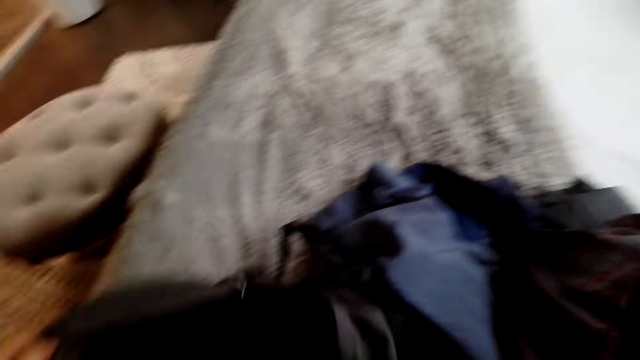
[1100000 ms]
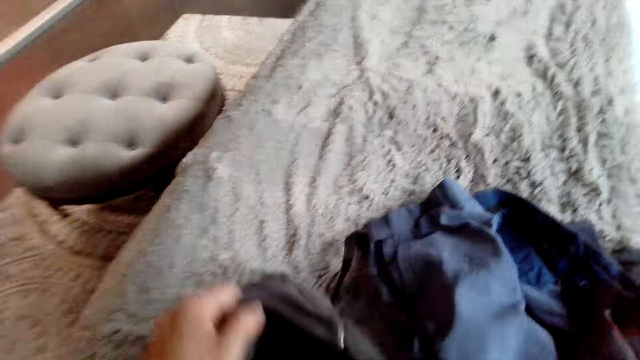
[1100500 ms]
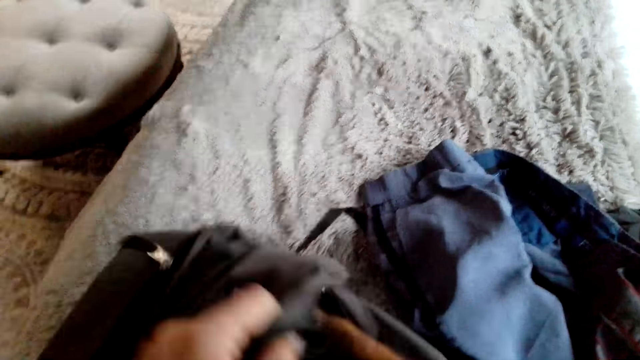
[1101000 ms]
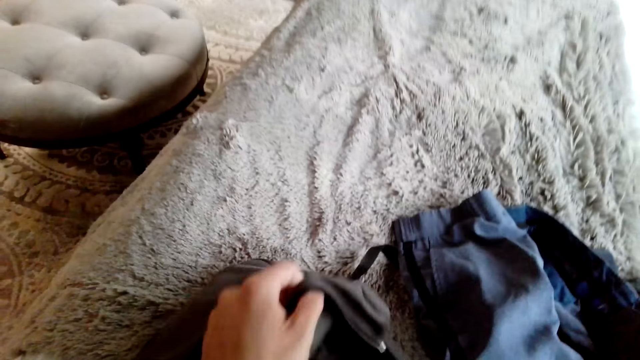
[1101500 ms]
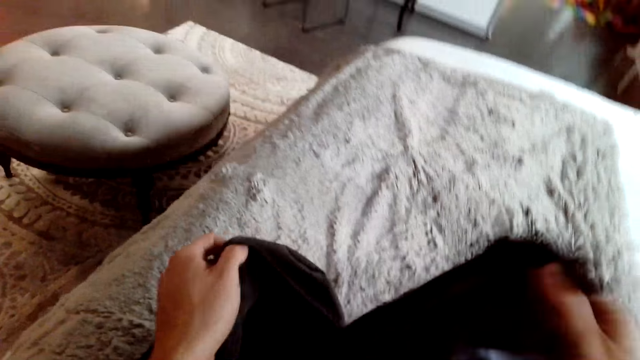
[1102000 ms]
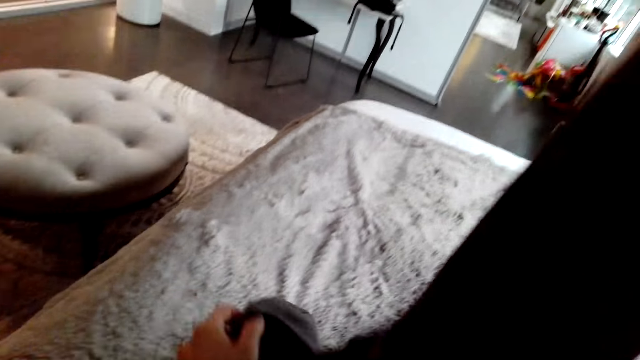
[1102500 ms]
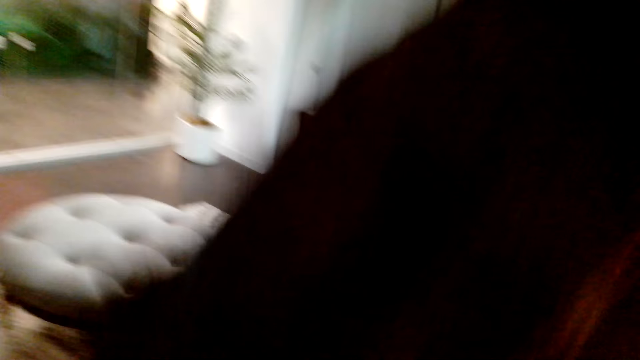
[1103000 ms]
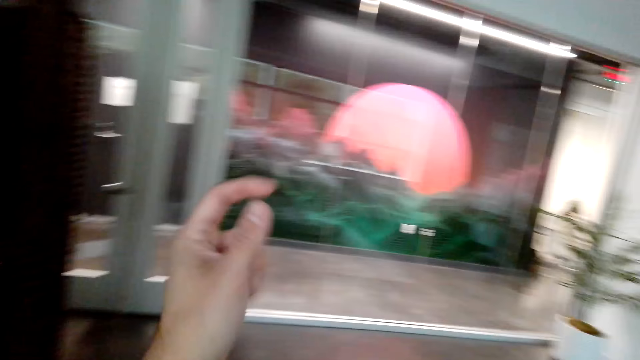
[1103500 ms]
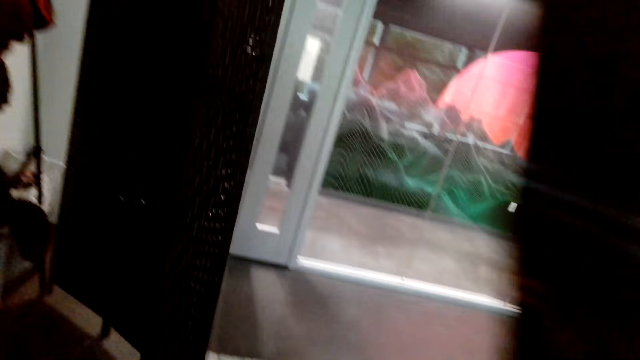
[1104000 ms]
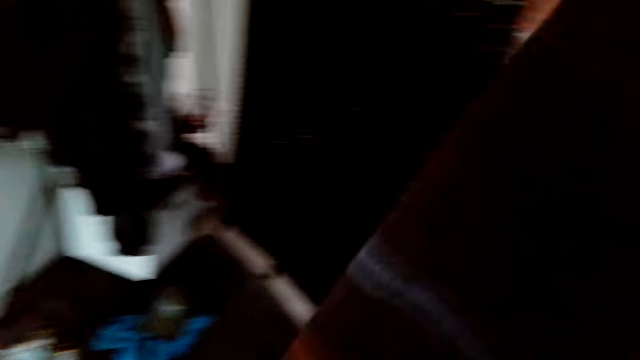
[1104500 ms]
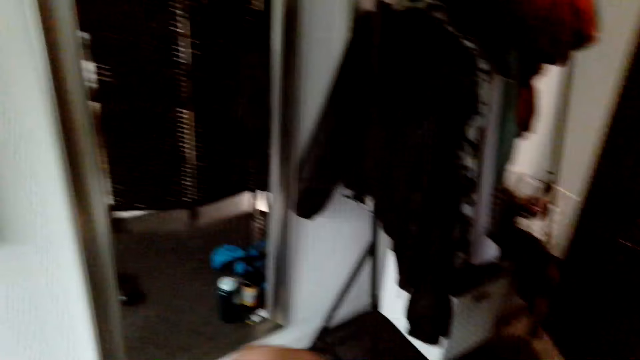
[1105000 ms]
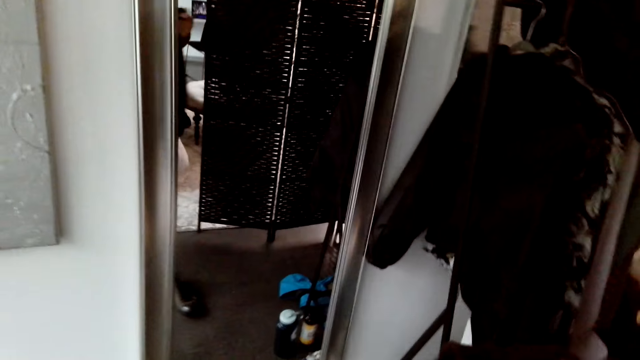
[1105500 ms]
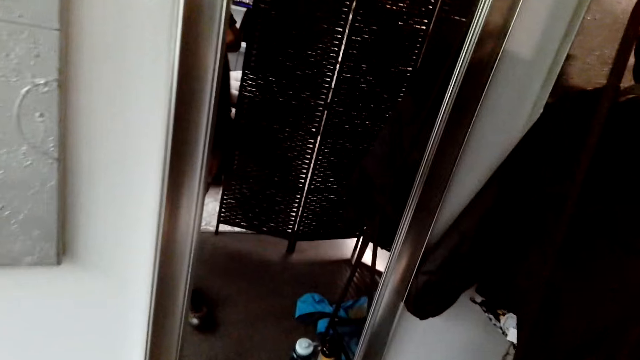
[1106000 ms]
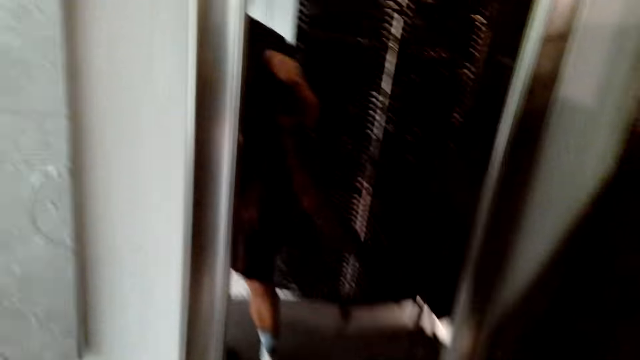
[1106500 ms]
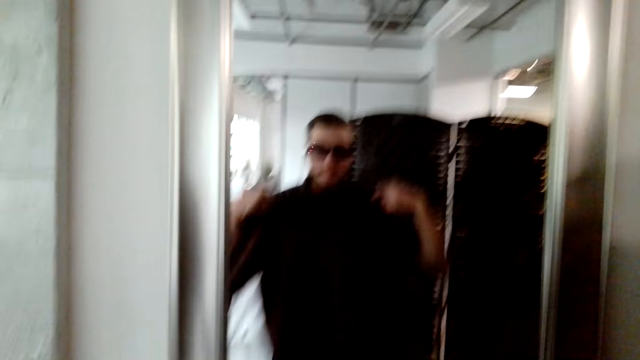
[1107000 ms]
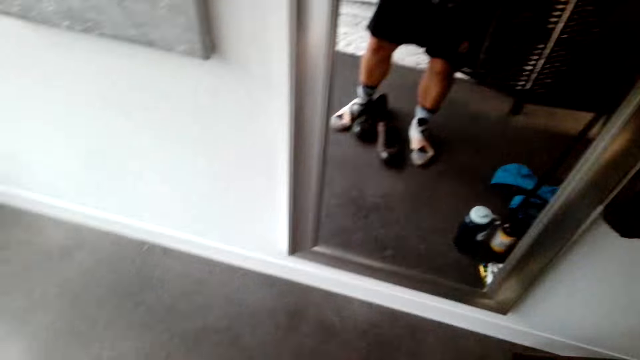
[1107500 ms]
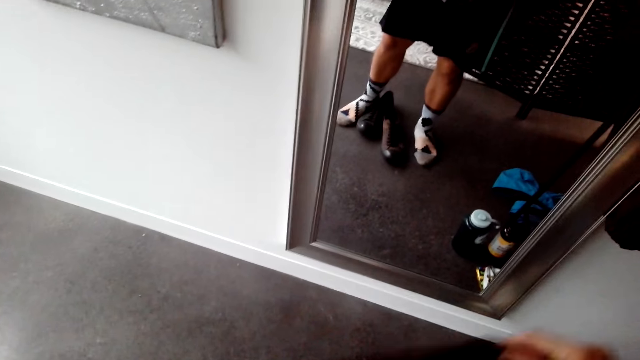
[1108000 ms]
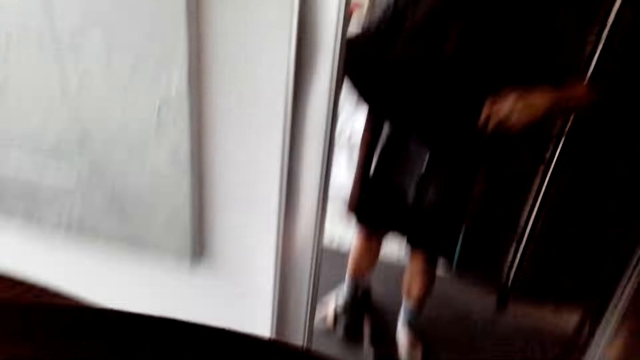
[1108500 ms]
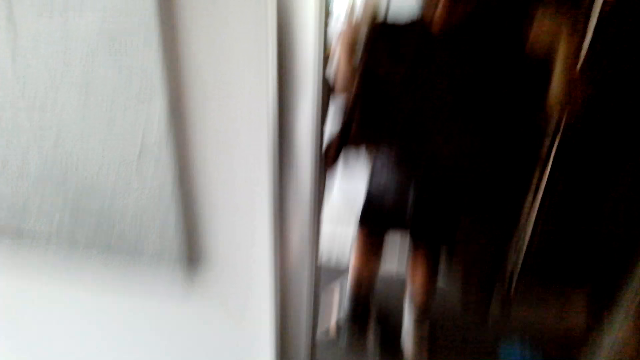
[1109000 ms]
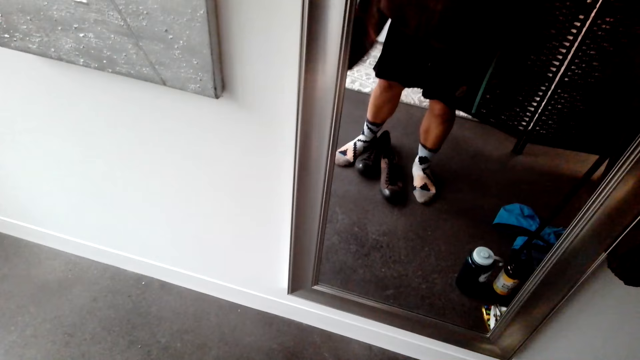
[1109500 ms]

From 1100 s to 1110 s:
The camera wearer holds the bag. He puts the cloth inside the bag. He removes the cloth, a sweater, from the bag. He walks around the room. He moves the cloth in his hand.

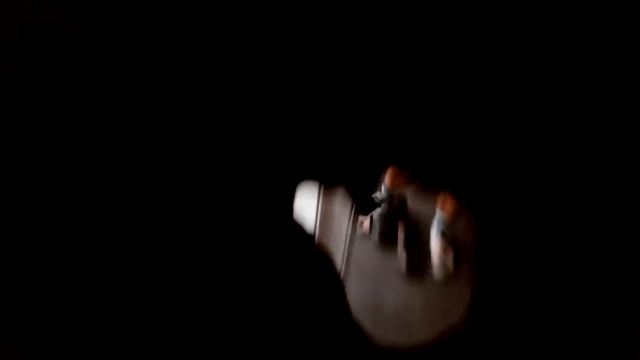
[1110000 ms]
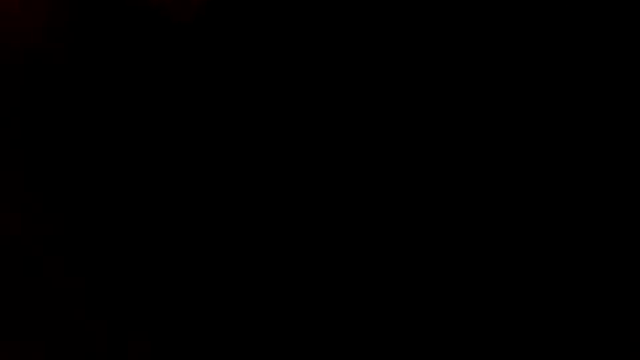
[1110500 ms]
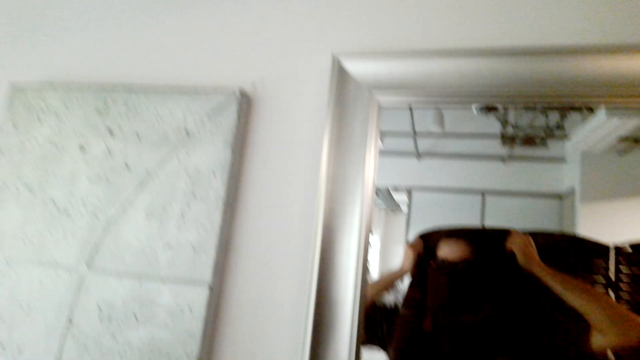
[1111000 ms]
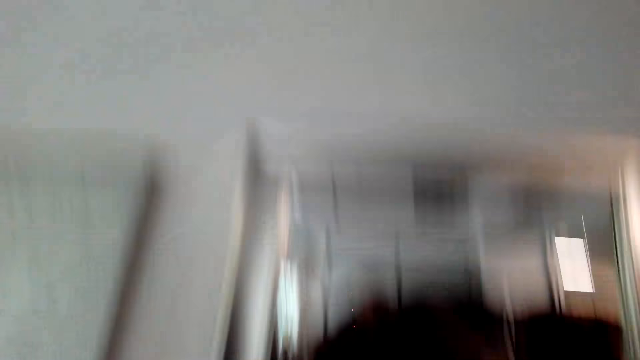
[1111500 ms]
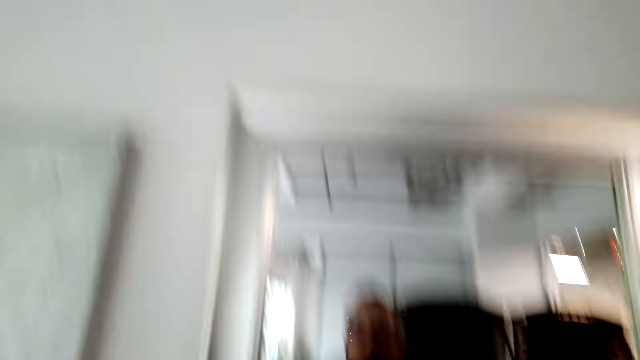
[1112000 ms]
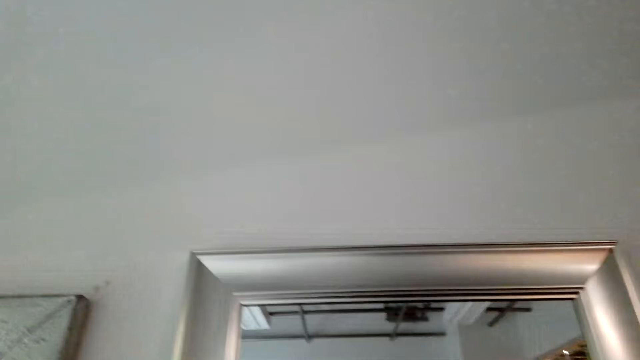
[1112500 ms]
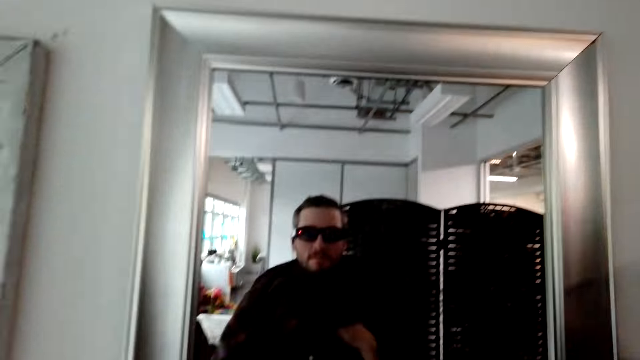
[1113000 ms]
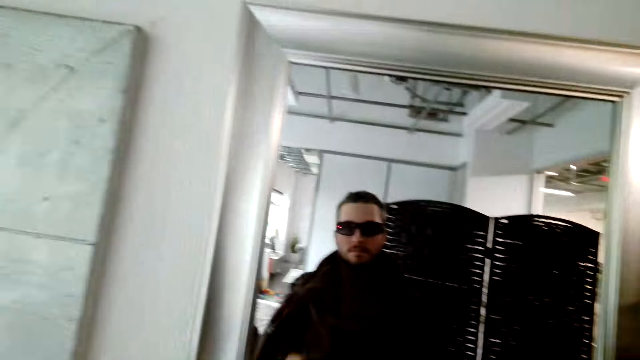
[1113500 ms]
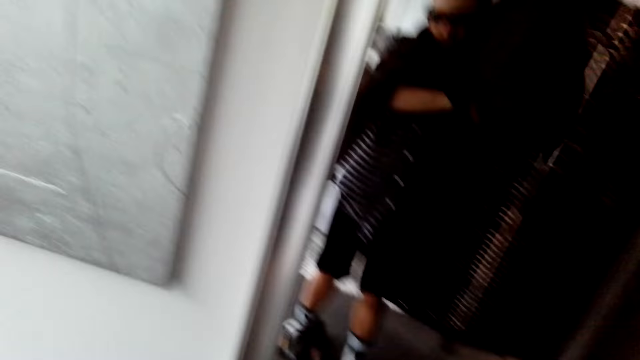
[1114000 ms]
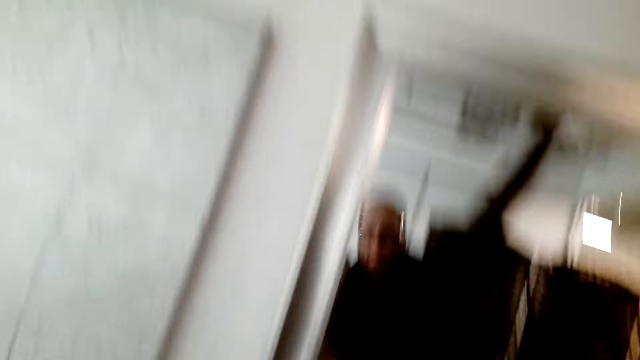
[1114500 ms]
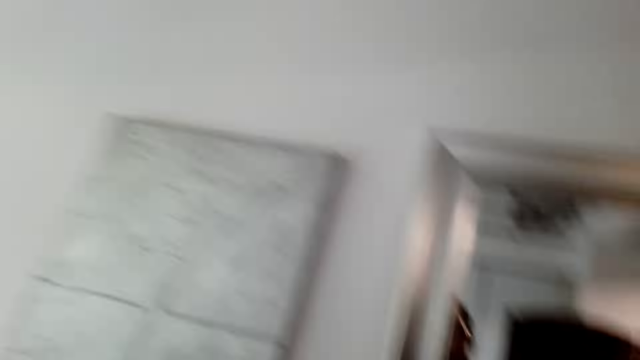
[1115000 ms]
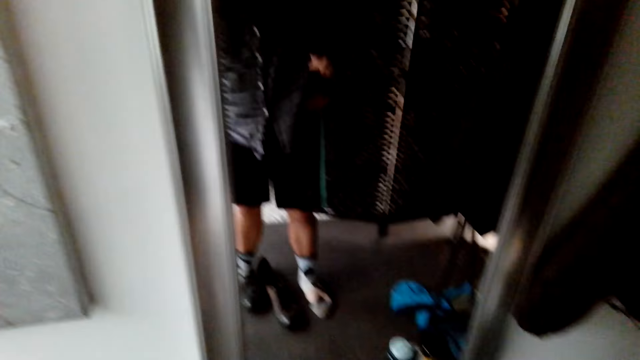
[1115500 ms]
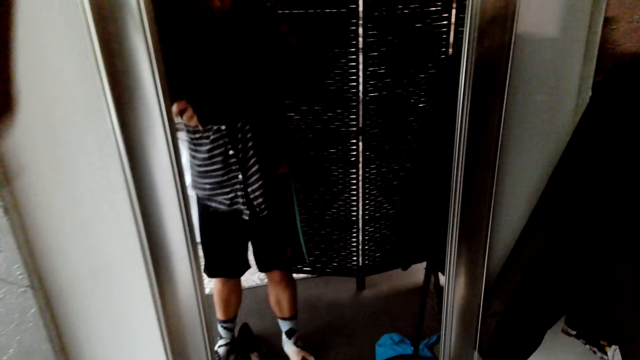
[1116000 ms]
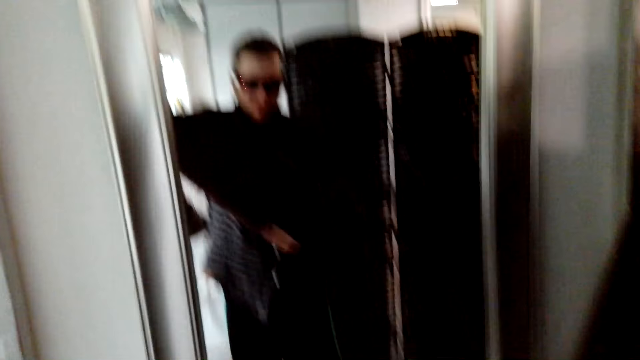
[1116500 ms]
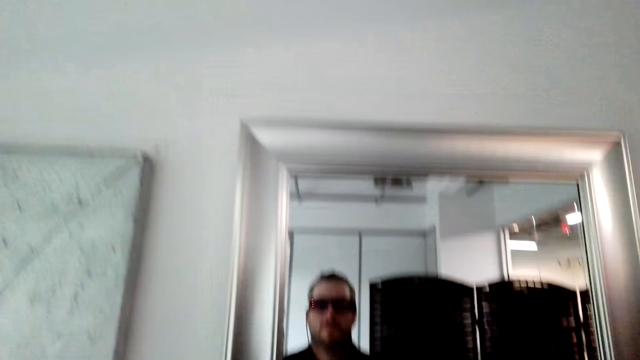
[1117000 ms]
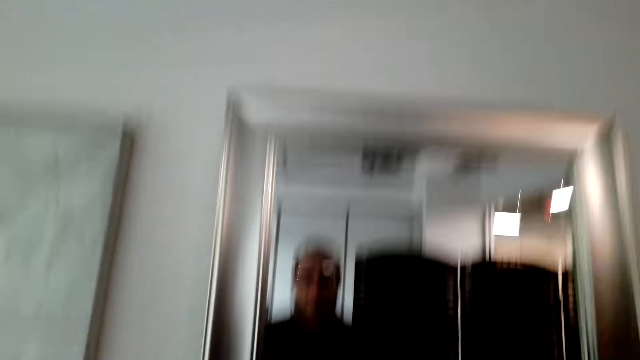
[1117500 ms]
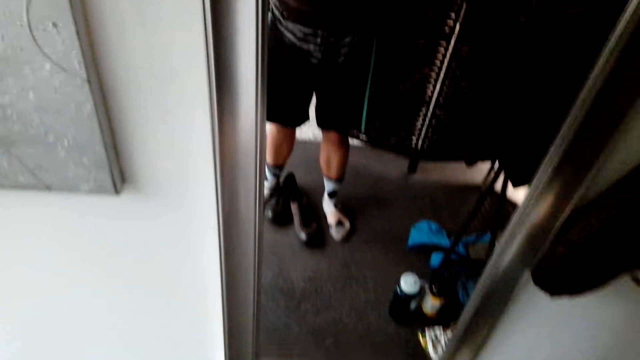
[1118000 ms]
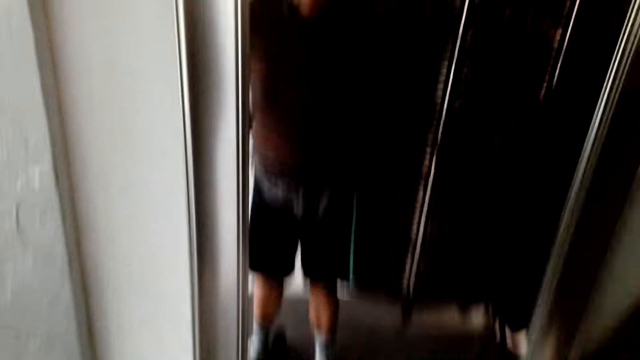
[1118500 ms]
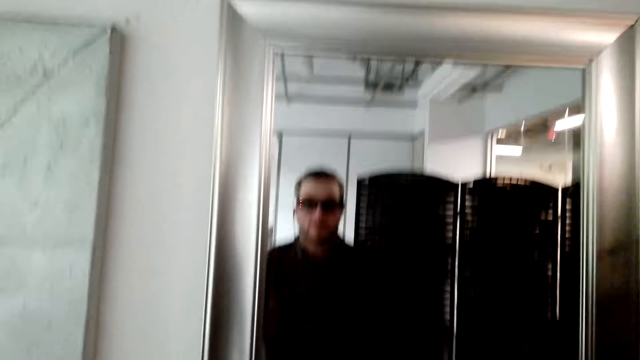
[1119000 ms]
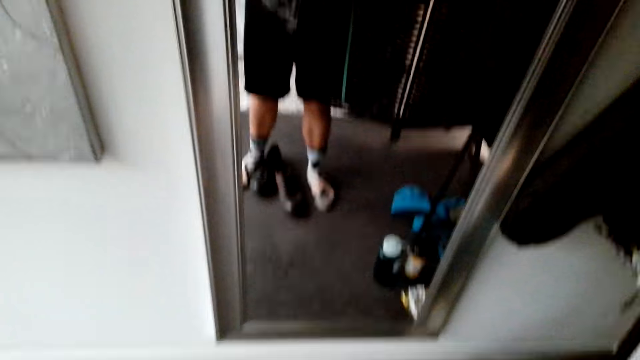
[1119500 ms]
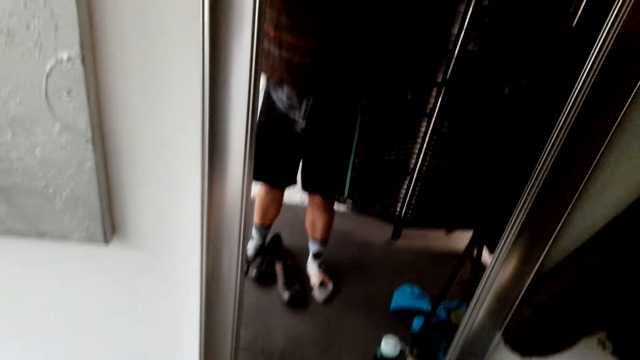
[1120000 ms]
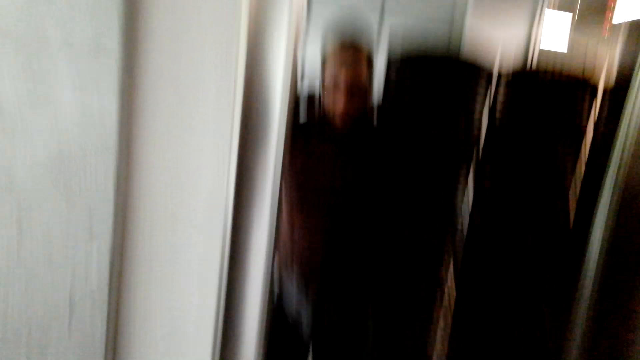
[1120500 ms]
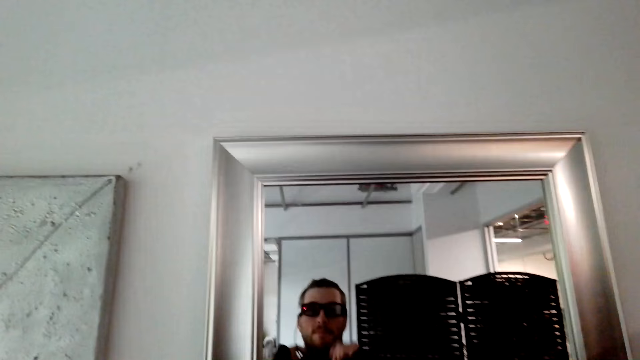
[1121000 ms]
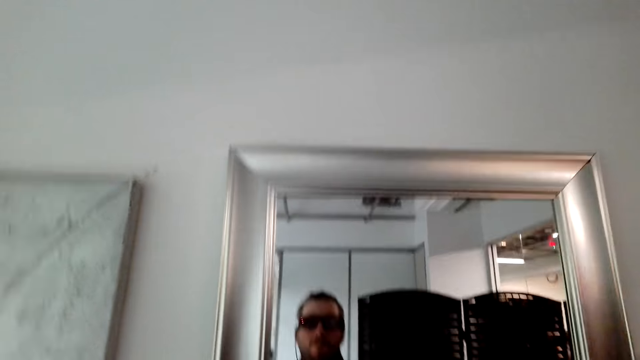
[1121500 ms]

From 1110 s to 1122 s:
The camera wearer puts on the sweater.
